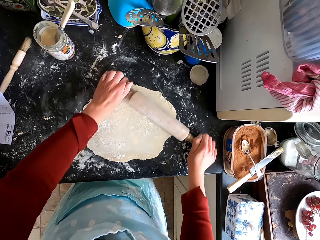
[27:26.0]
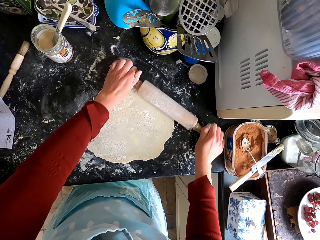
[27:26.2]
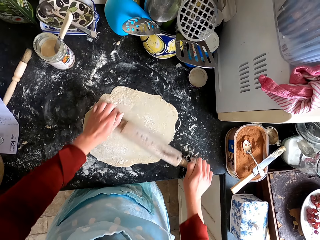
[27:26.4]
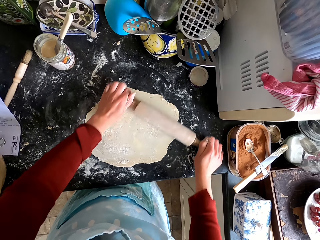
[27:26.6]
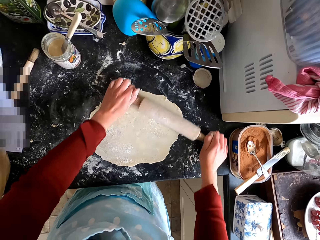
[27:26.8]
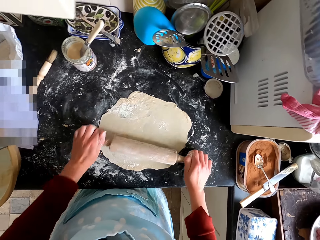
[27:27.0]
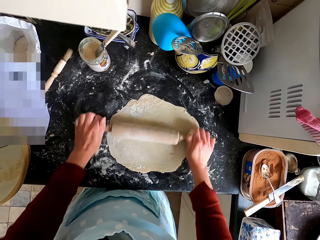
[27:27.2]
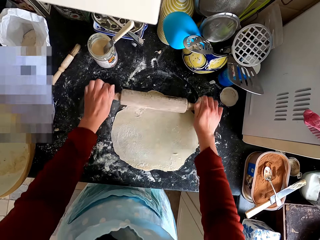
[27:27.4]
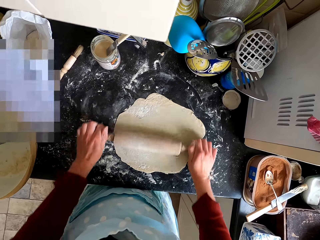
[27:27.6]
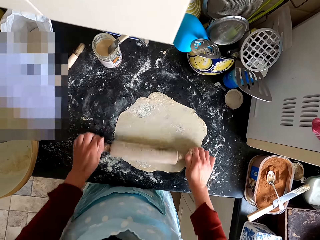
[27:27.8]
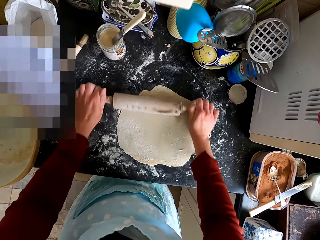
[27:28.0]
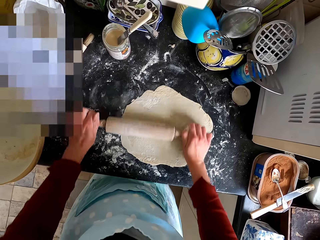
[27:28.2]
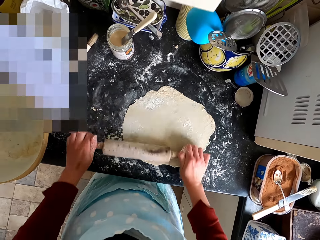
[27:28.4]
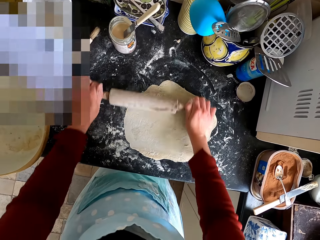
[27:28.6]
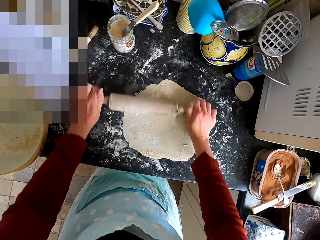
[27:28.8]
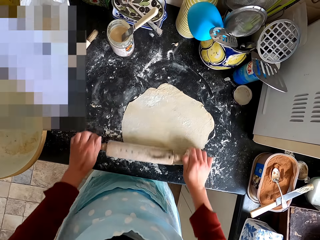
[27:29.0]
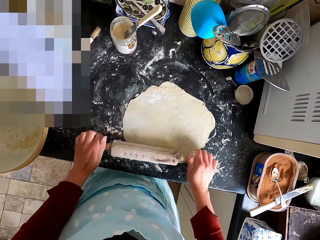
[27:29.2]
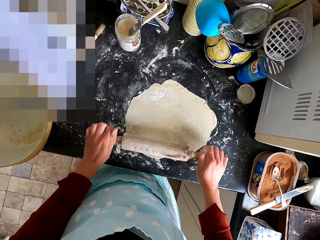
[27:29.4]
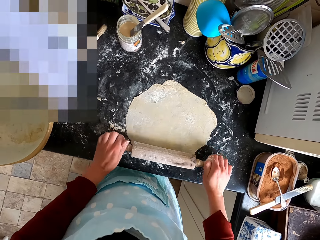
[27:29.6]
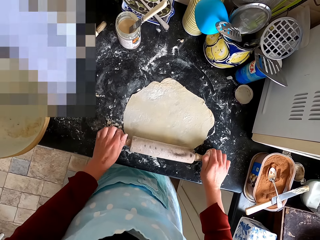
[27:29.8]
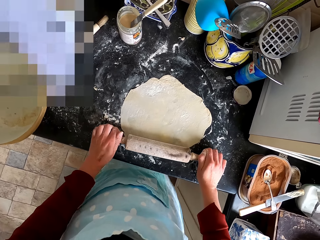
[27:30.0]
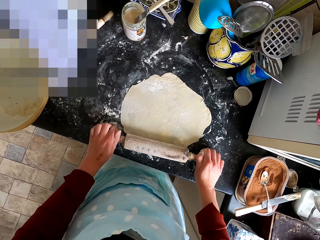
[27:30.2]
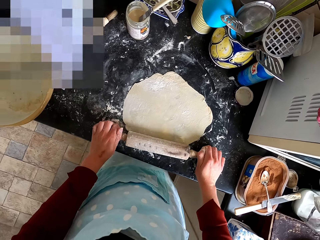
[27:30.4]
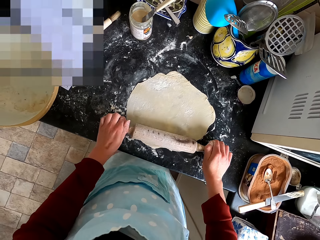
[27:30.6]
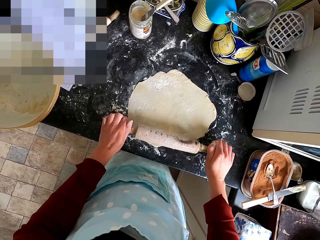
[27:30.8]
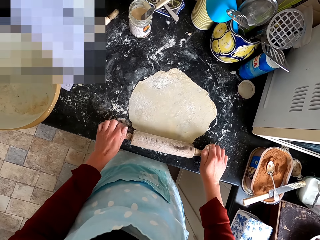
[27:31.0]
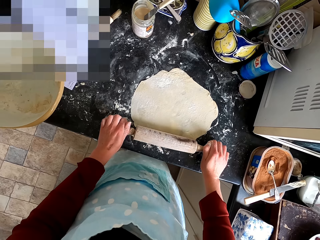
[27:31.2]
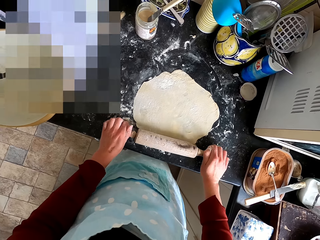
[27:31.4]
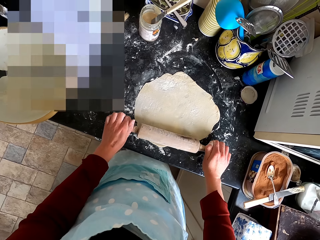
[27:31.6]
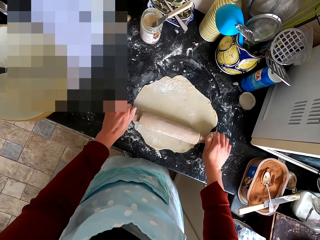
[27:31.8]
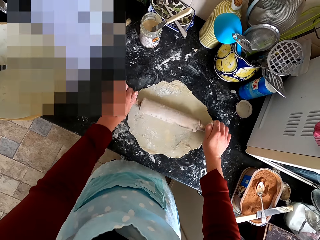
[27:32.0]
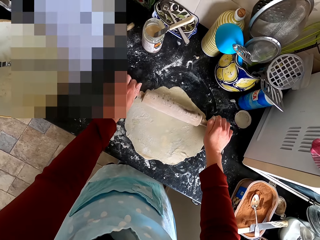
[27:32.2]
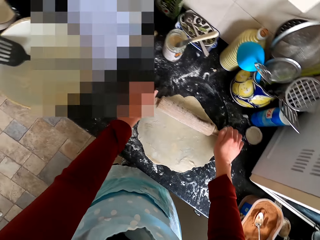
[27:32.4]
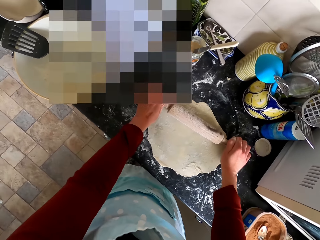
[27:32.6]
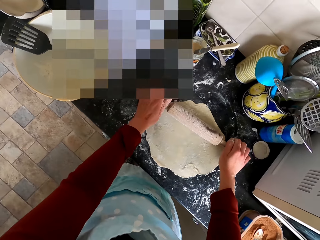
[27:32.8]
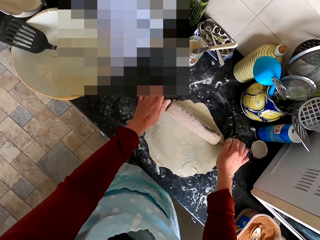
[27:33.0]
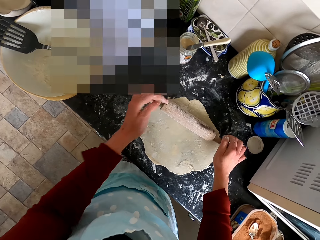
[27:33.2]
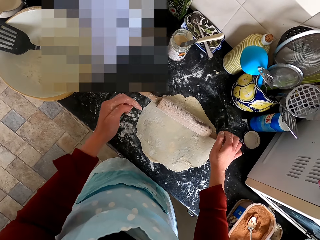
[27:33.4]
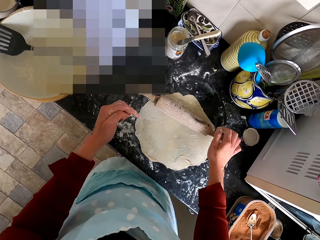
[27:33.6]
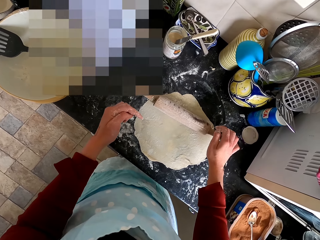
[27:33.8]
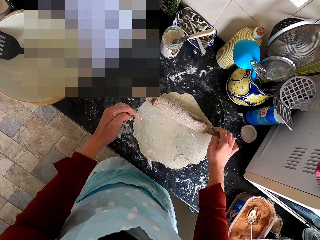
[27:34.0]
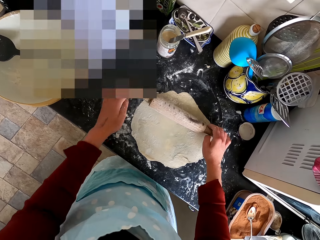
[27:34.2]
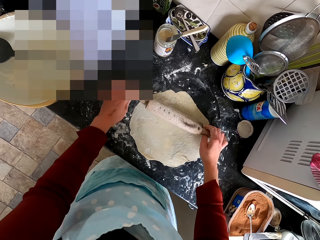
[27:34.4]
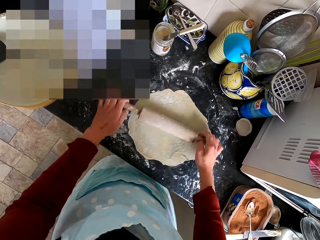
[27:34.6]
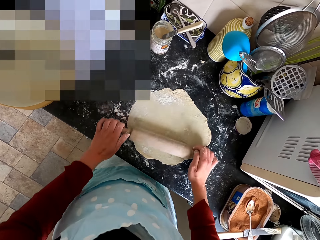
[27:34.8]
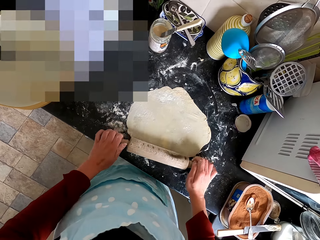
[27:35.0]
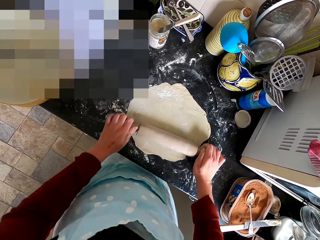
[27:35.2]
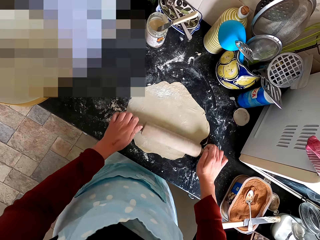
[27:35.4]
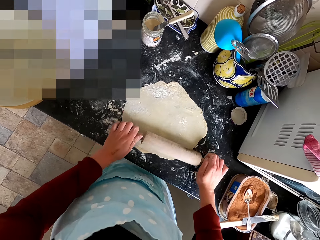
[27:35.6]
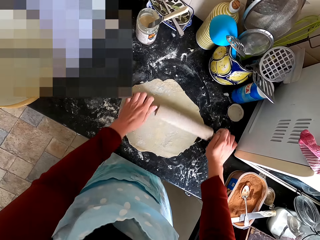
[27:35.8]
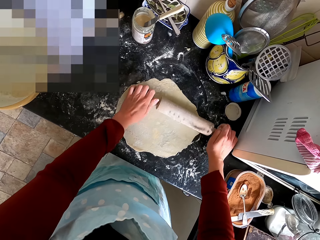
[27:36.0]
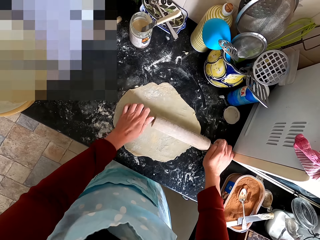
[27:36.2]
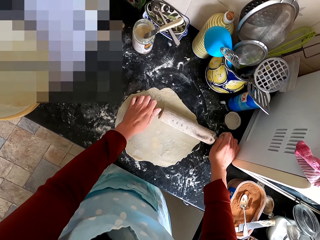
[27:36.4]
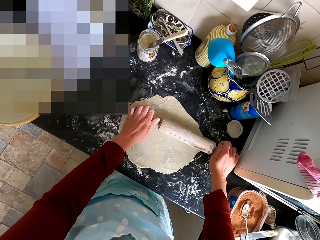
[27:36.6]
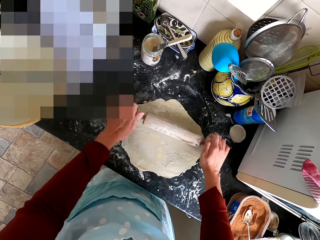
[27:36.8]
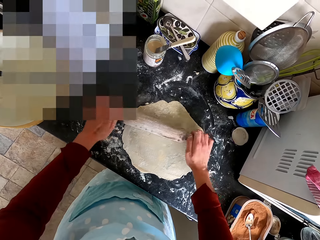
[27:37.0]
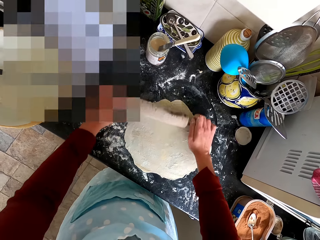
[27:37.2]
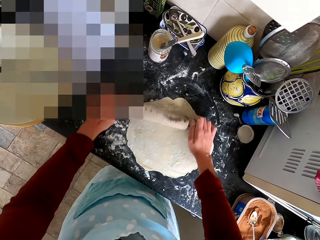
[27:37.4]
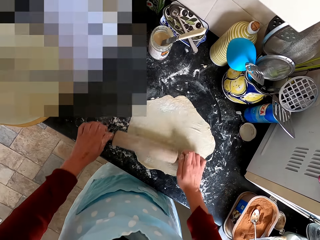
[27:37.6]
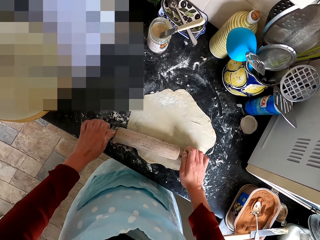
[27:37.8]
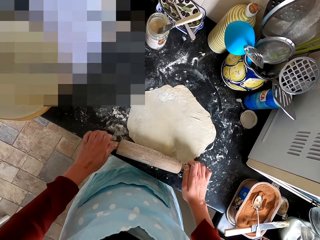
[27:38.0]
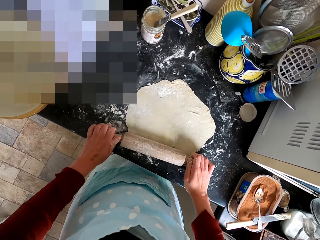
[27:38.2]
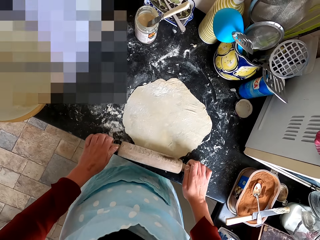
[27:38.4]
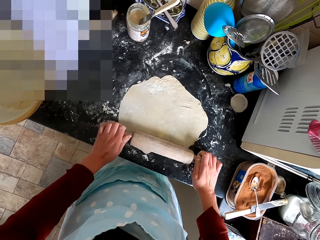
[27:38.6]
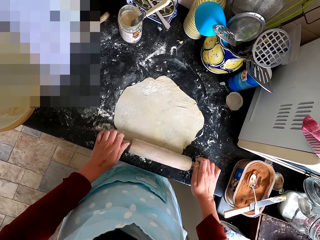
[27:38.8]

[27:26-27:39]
The camera wearer talks to a person. The person talks to the camera wearer. The camera wearer talks to the person. They flatten the dough with the dough roller.

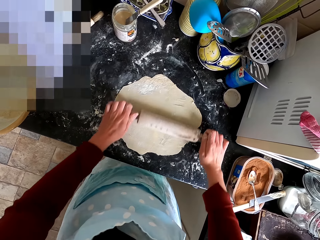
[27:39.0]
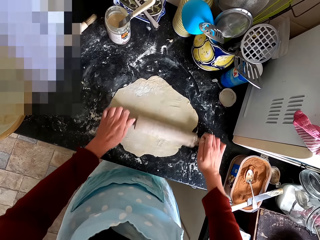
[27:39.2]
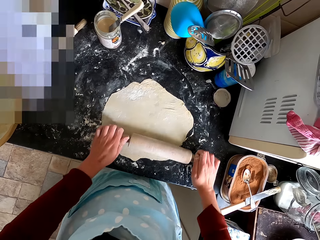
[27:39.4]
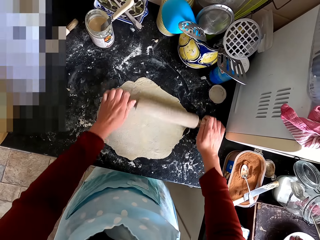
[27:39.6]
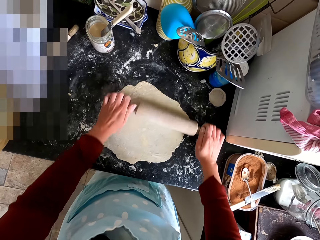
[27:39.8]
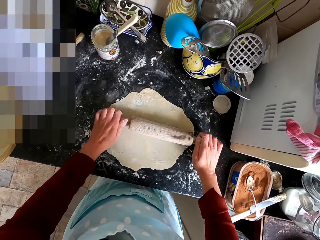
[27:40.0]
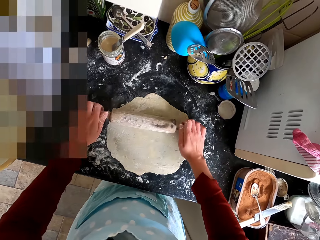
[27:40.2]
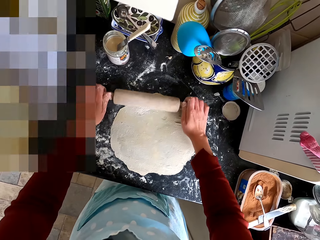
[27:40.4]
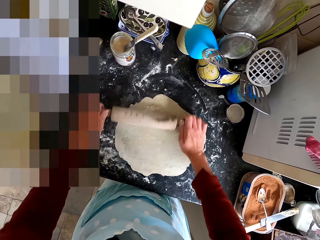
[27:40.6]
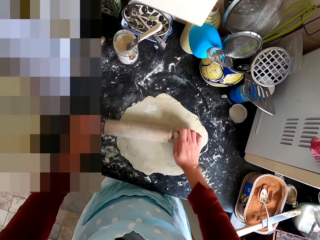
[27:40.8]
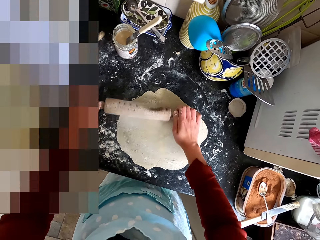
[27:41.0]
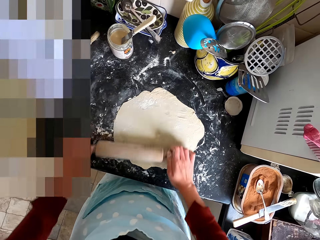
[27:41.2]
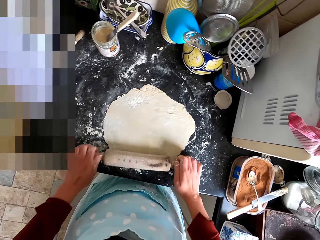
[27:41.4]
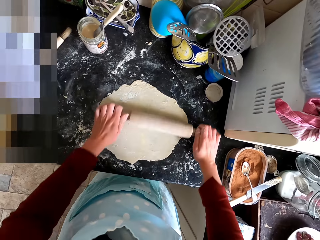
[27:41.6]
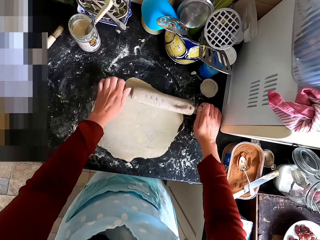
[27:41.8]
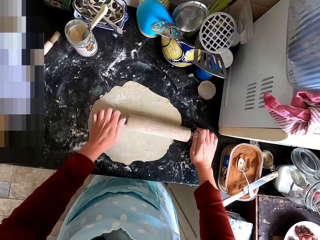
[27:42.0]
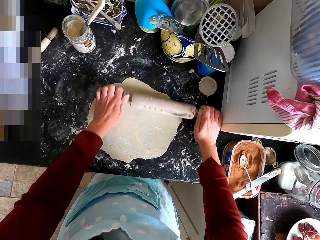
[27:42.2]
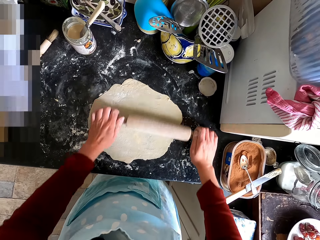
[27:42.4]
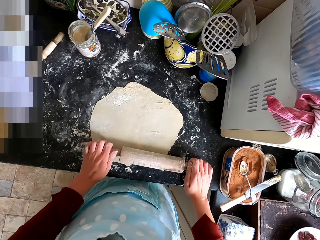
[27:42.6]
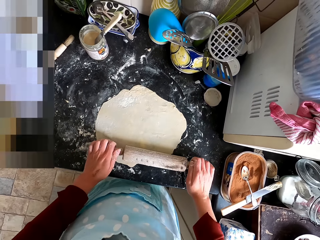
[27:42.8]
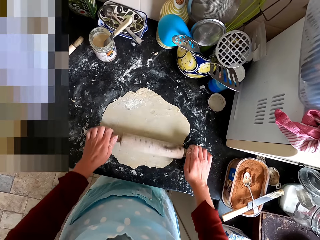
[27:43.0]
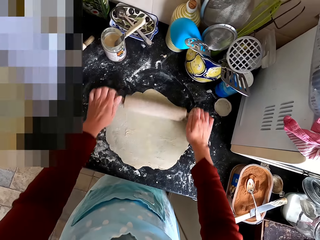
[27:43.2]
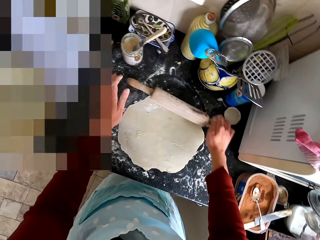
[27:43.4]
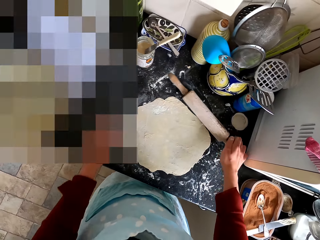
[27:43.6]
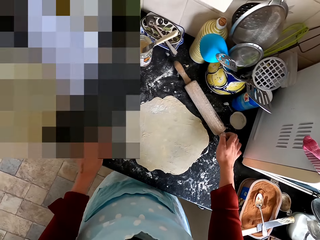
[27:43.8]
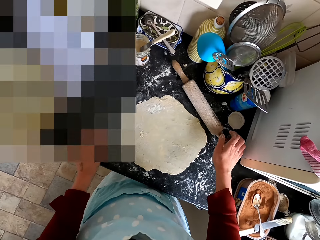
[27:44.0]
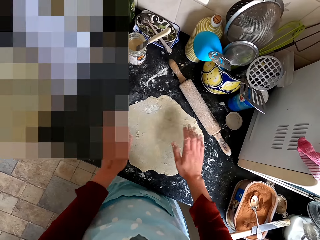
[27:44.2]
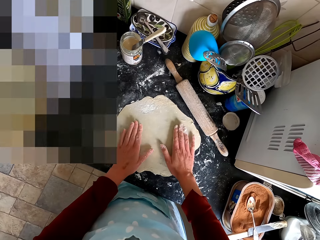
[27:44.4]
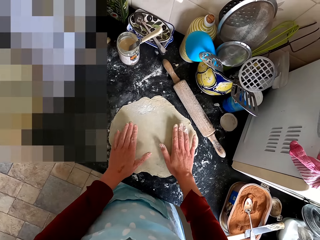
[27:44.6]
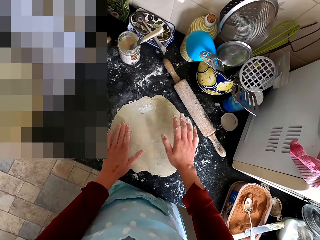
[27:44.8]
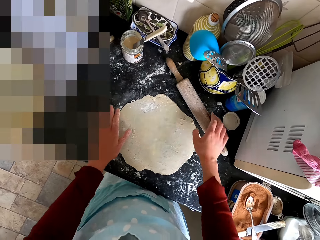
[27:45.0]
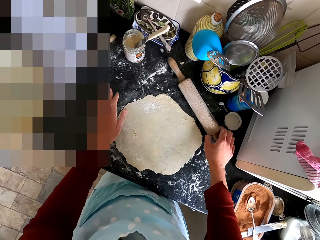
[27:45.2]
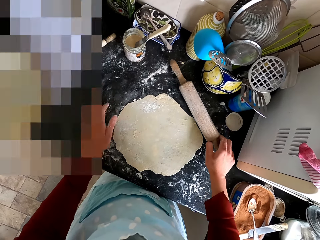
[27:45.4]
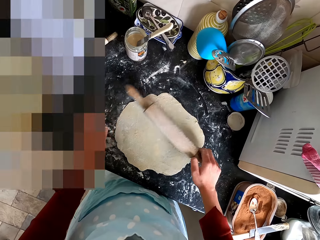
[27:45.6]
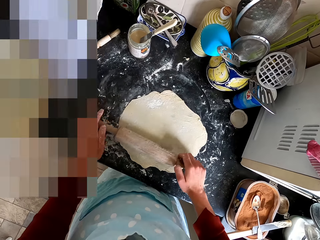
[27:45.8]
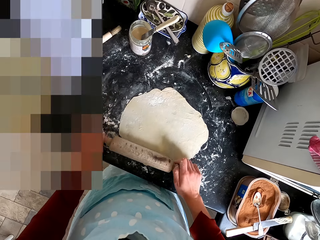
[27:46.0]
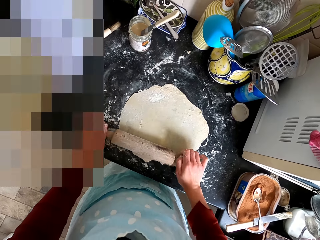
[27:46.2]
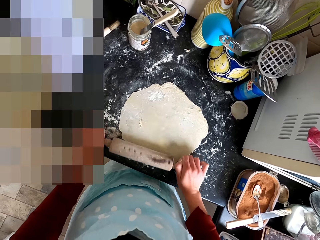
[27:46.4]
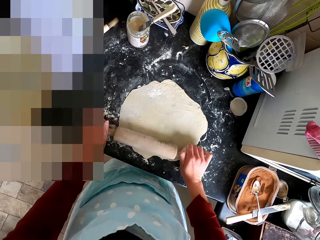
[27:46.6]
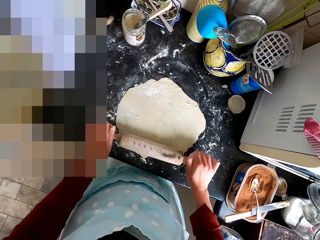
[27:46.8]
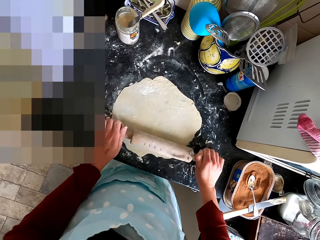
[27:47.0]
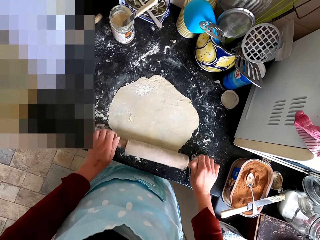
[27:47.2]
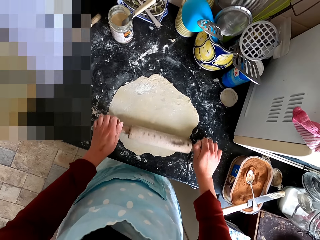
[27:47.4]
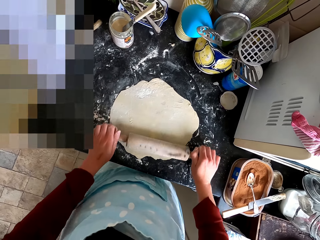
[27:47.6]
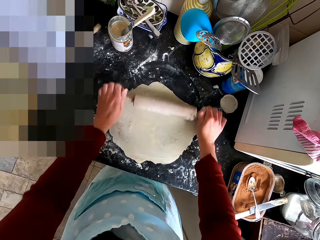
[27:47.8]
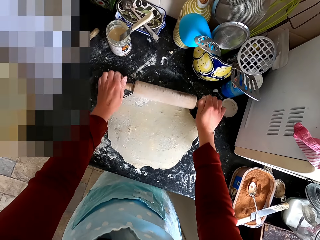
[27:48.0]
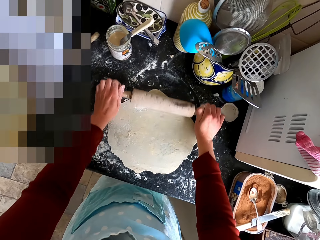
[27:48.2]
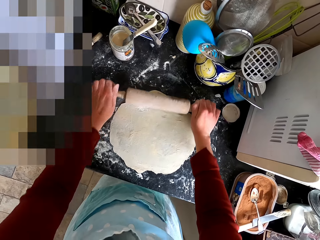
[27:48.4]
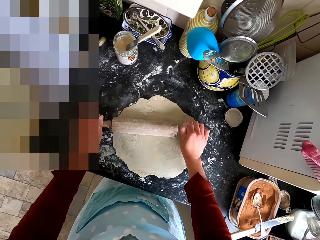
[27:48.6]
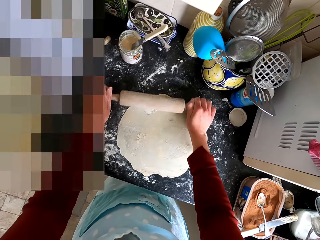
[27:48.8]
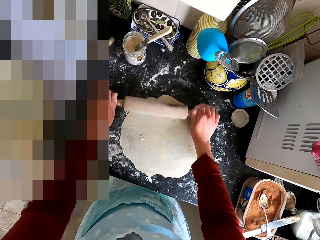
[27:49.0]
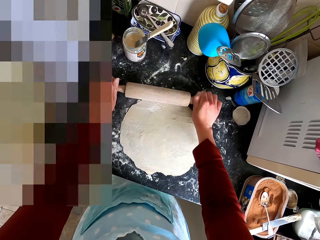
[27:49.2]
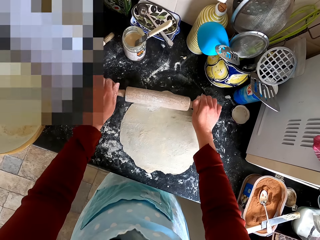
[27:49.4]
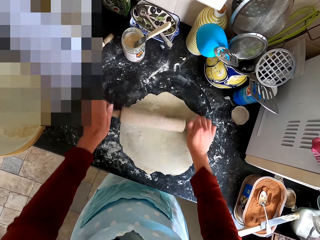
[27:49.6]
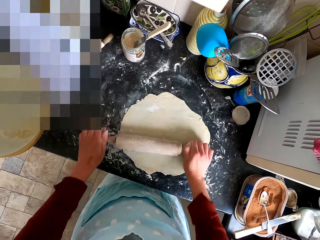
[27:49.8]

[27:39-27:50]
The camera wearer puts the dough roller on the counter top. They touch the dough. They pick up the dough roller from the counter top. They flatten the dough with the dough roller.
